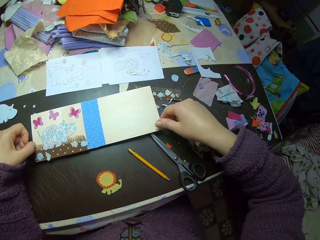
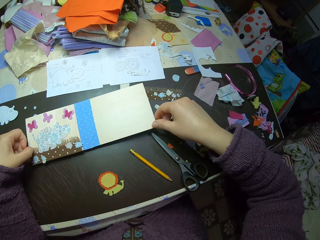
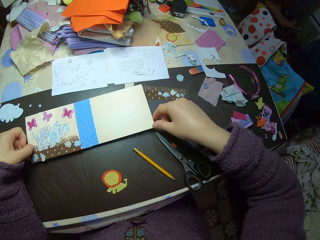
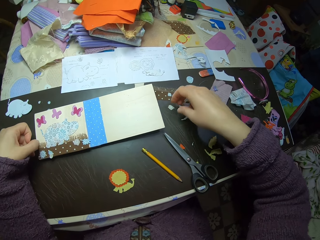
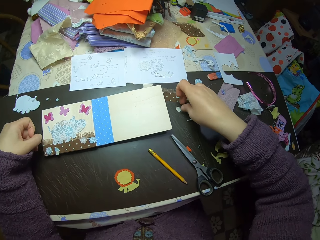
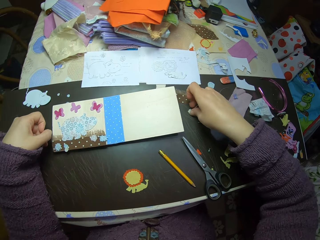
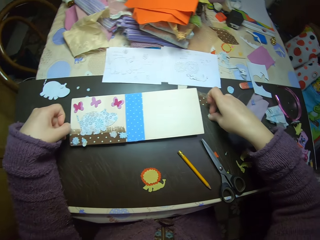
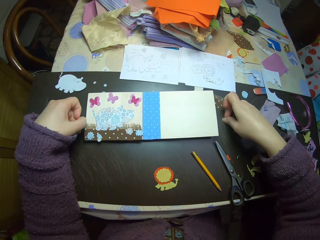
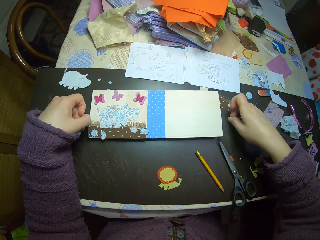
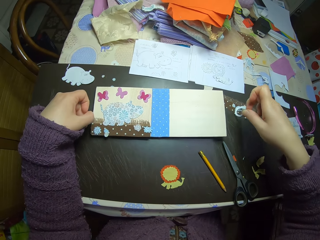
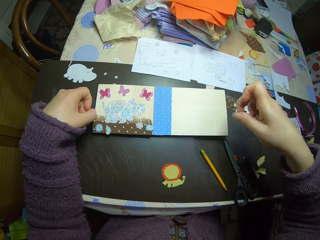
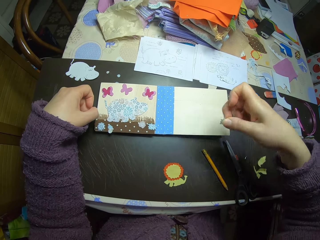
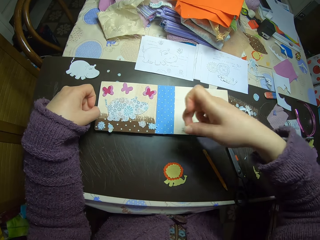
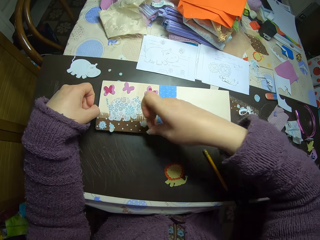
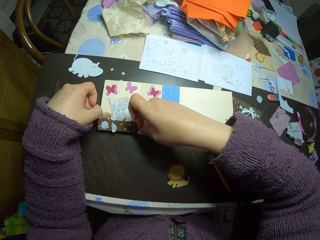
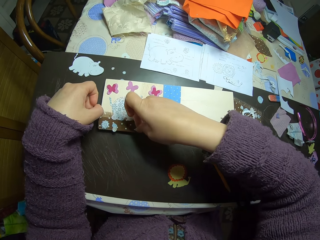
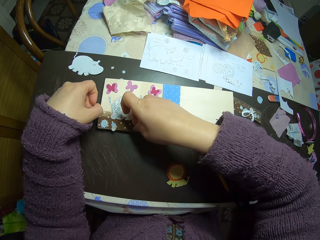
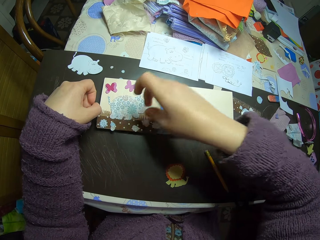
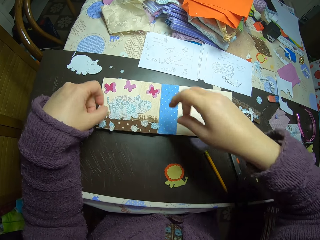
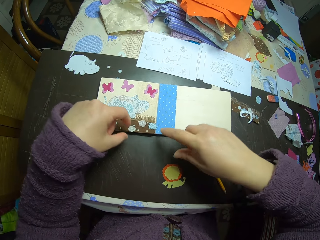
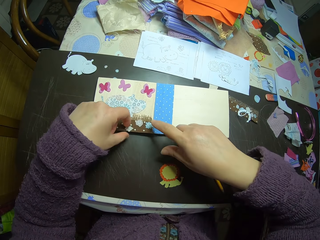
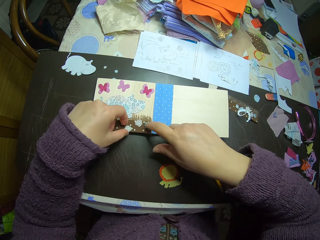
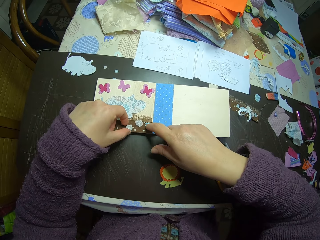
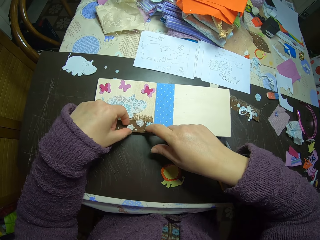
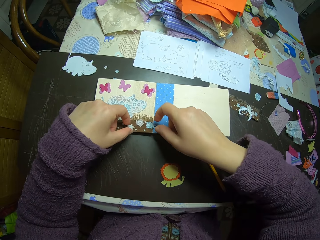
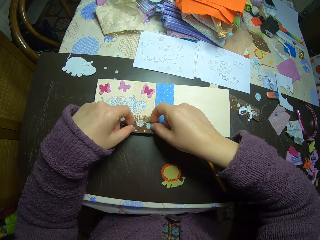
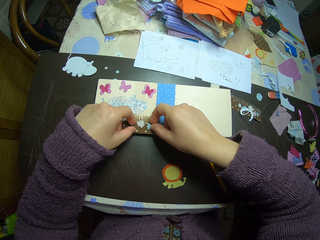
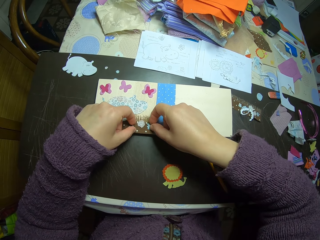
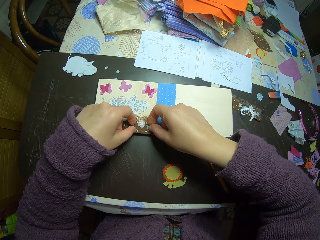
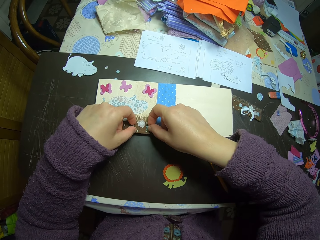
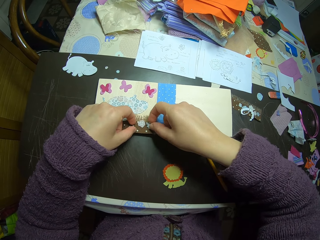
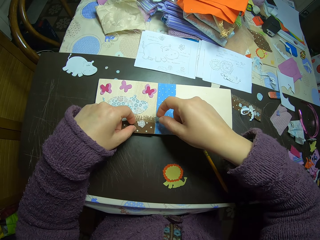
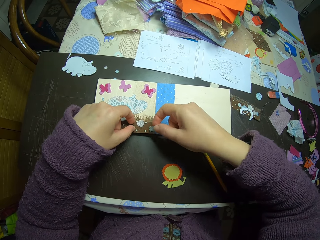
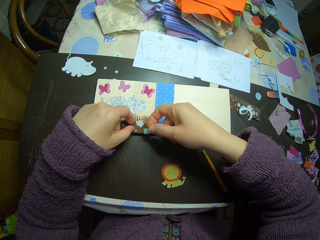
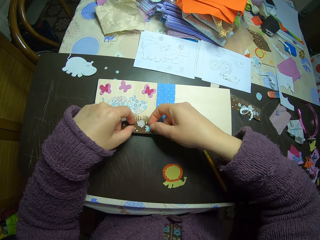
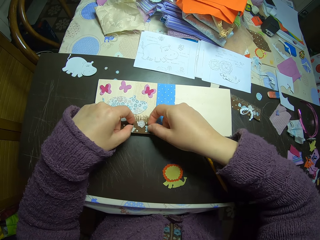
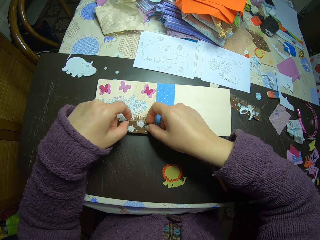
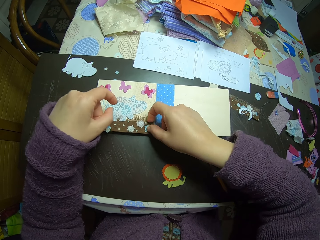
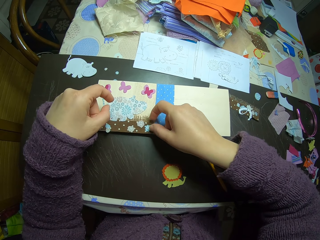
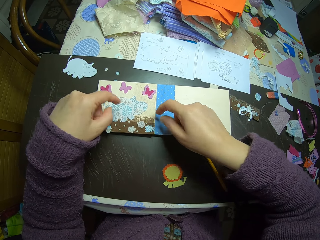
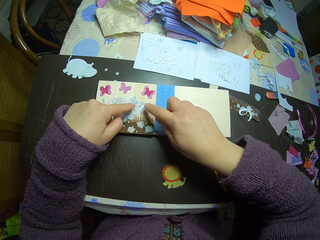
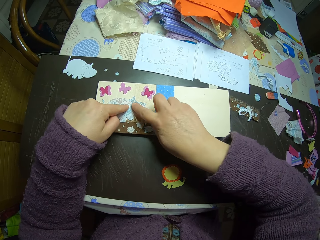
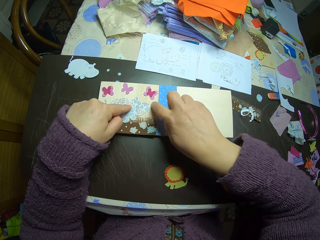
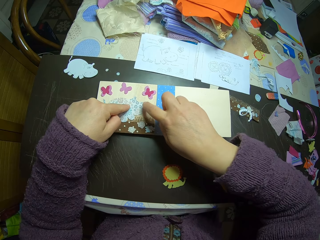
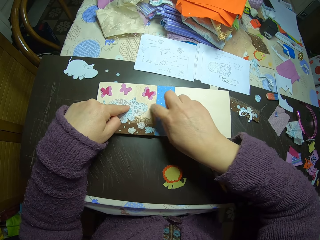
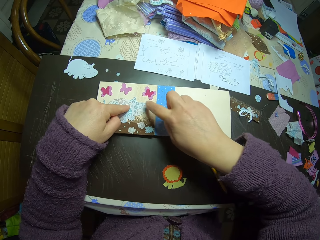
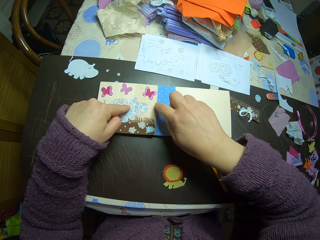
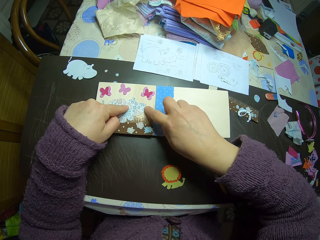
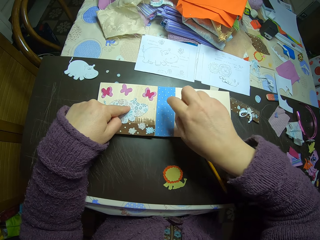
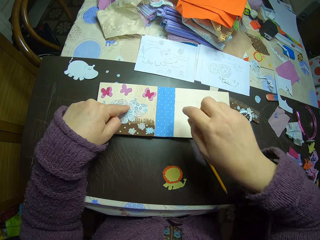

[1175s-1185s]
The camera wearer picks up a cut-out or paper on the table. They place the cut-out on the paper collage or book. They adjust cut-outs on the paper collage. They pick the paper from the book. They place the paper on the book.

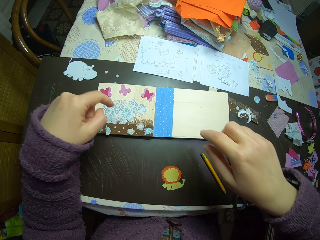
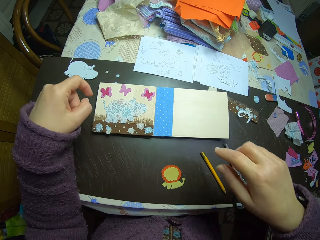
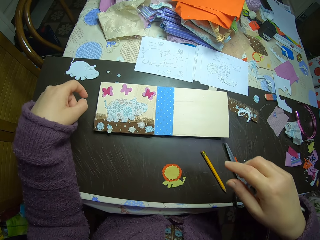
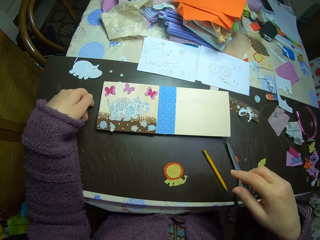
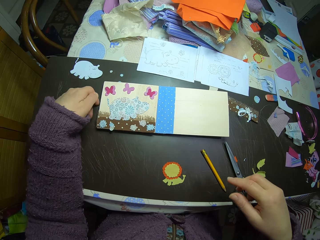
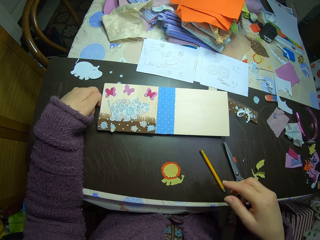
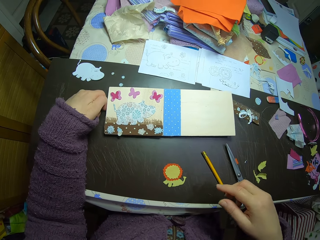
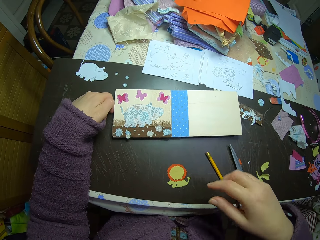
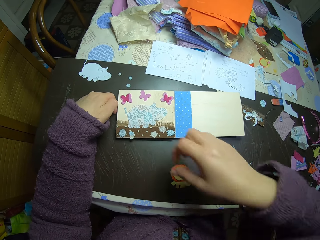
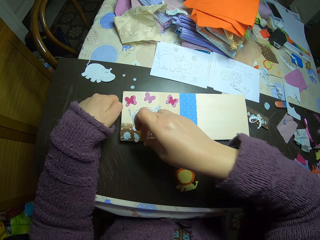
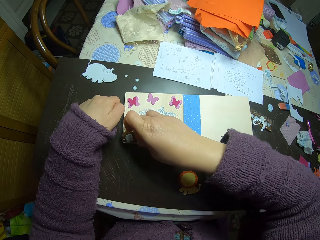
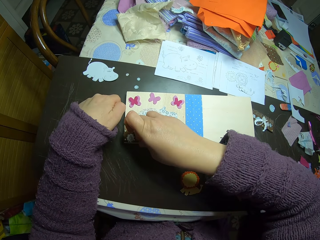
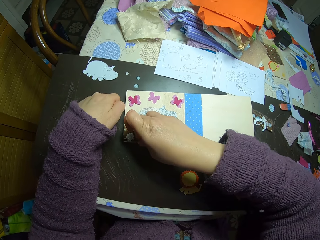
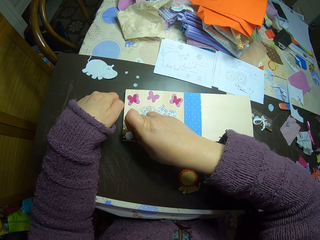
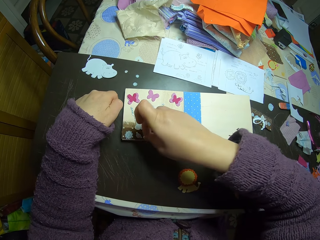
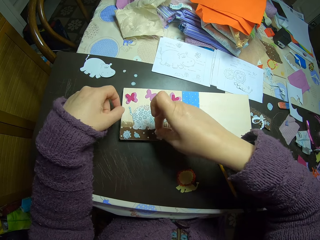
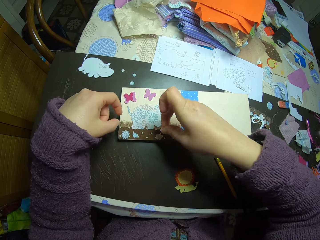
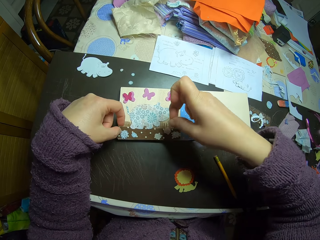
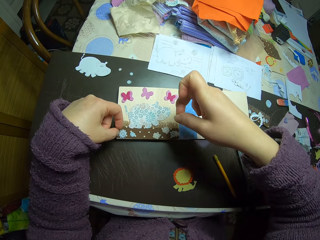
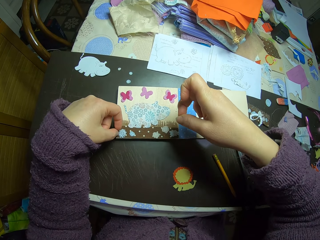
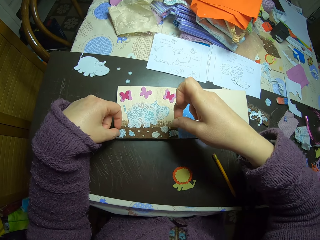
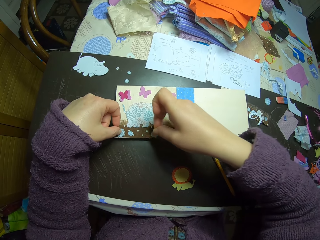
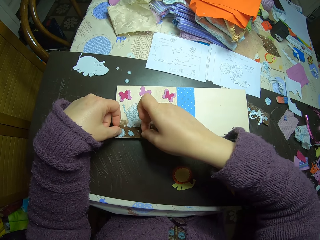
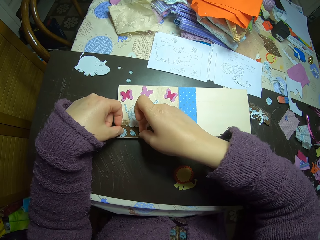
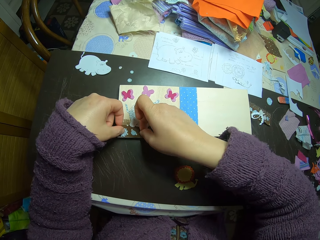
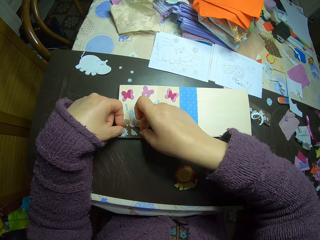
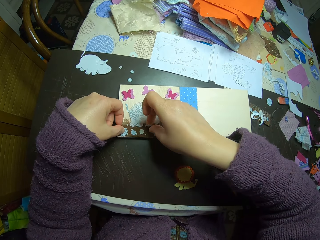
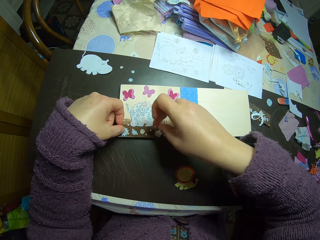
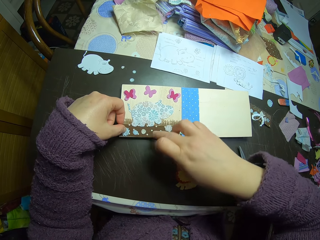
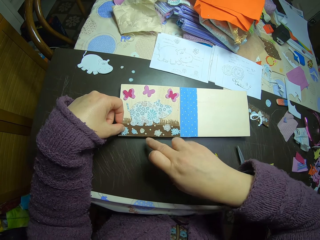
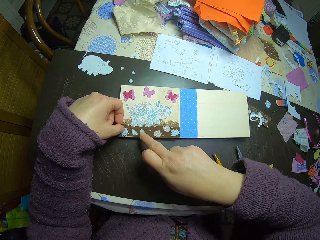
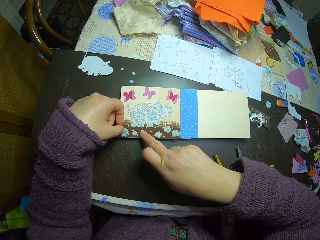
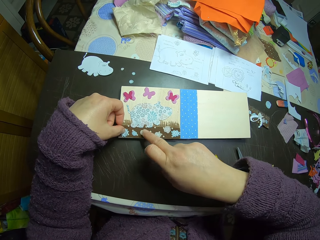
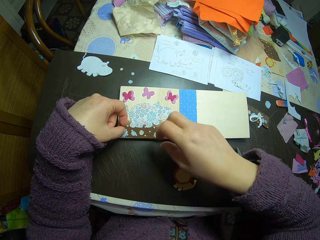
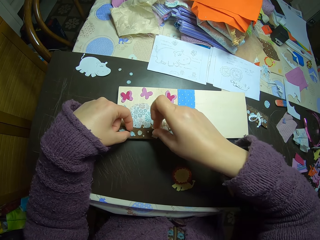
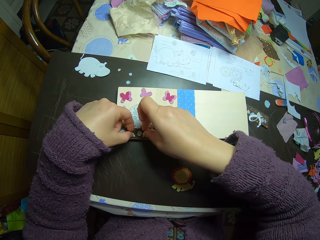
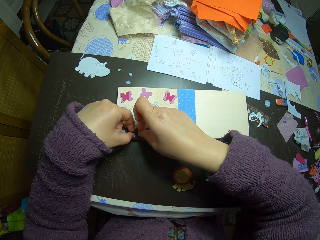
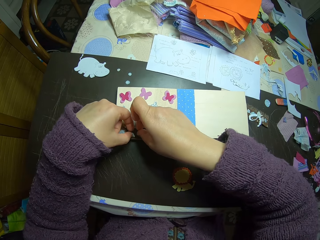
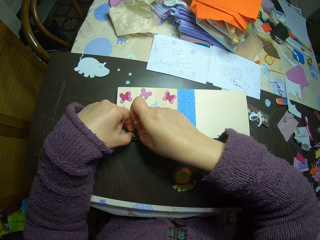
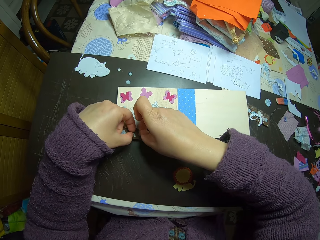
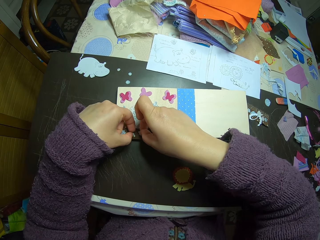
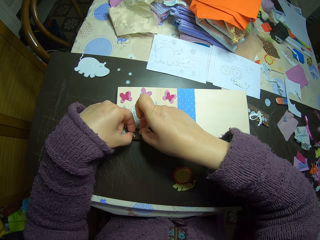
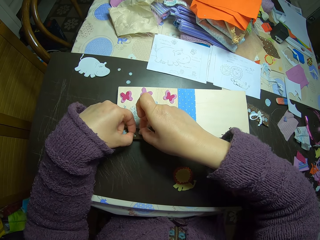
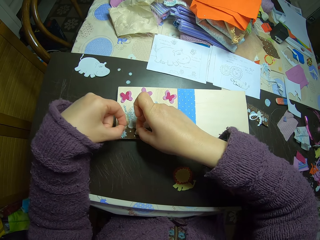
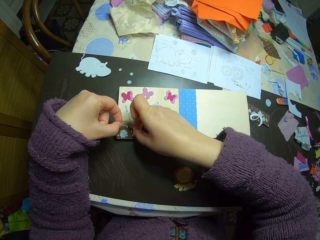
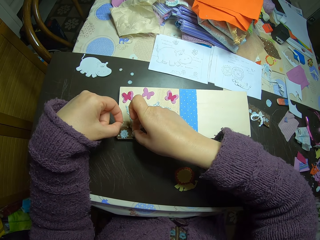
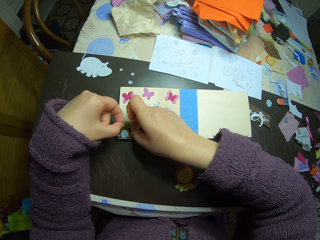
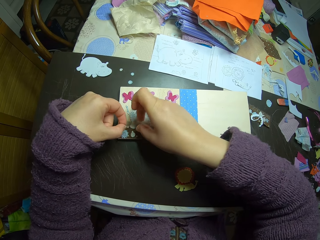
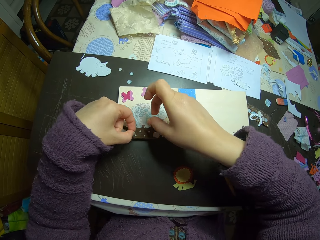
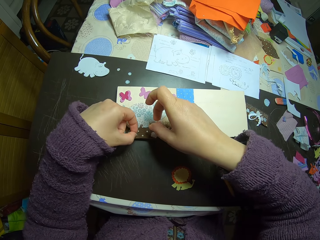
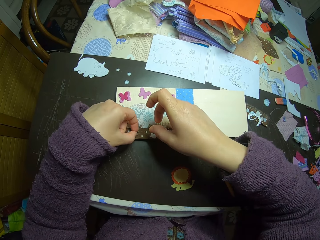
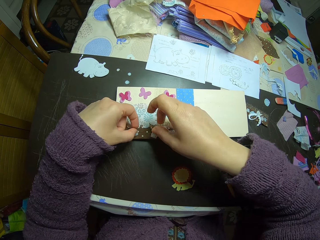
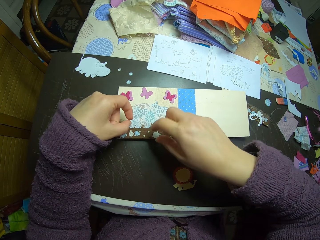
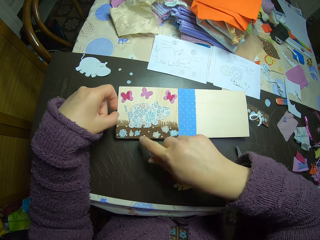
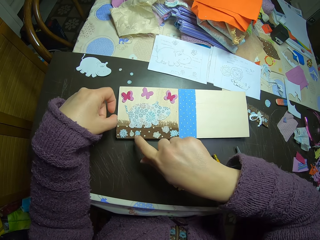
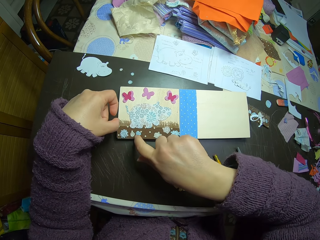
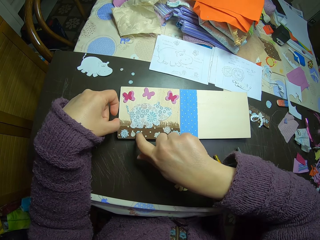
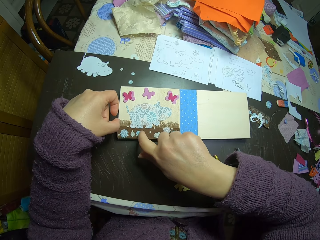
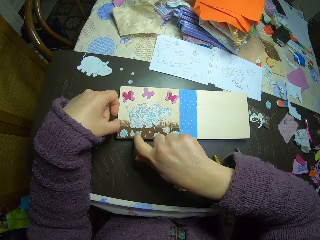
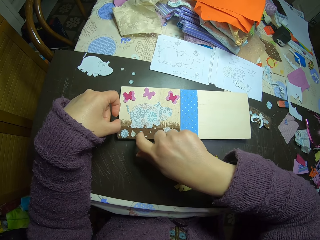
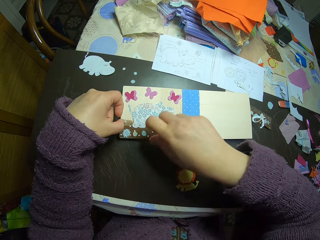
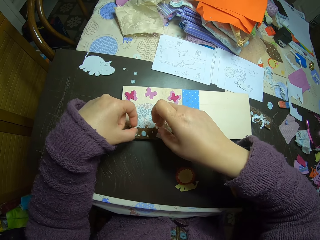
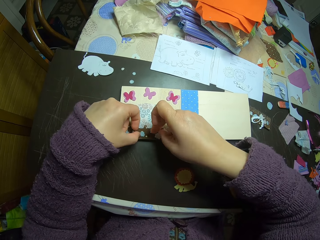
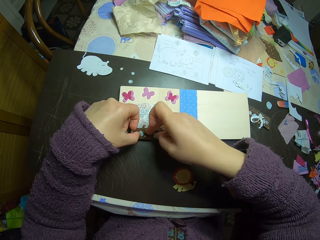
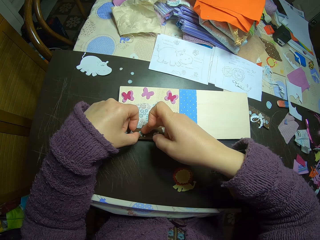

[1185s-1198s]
The camera wearer rubs the book. They drag the book on the table. They pick the paper from the book and place the paper on the book. They pick the paper from the book and place the paper on the book.
